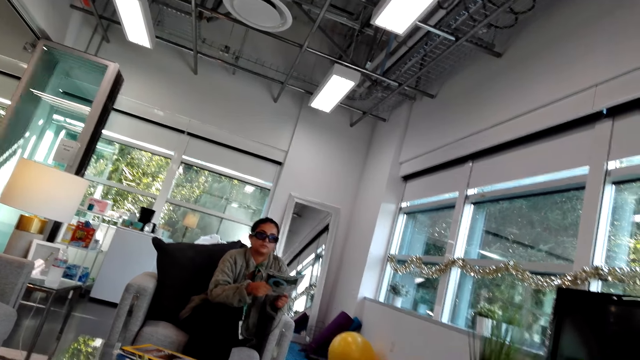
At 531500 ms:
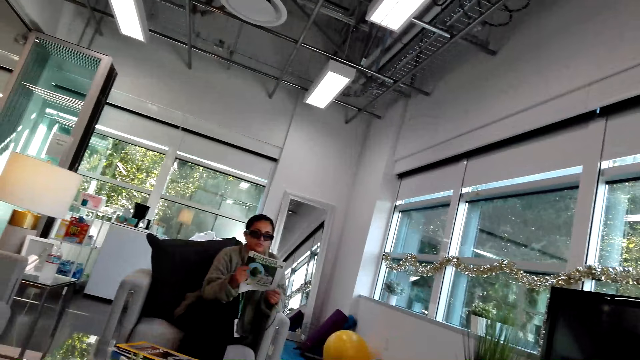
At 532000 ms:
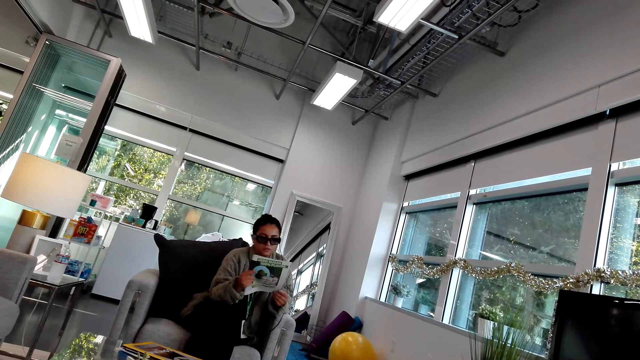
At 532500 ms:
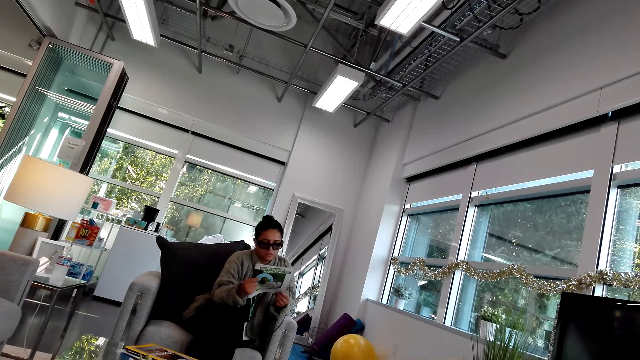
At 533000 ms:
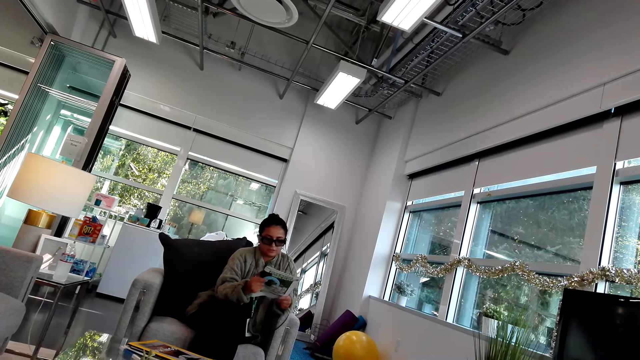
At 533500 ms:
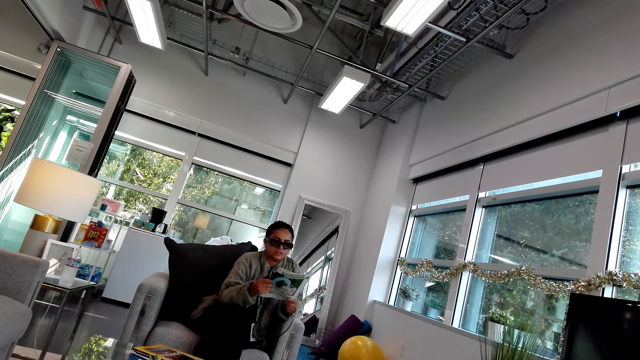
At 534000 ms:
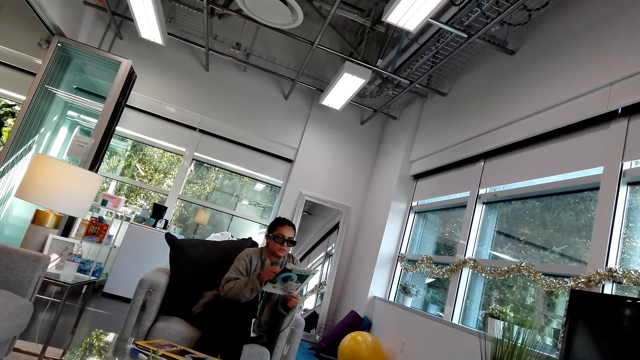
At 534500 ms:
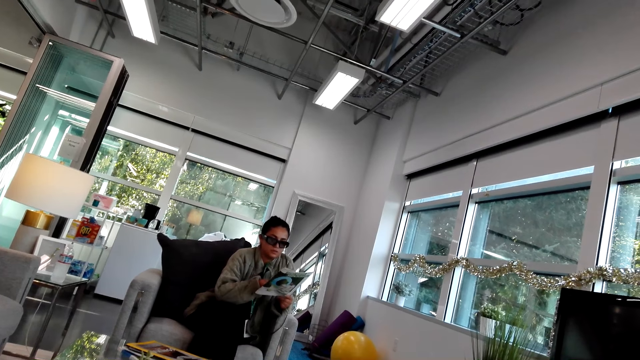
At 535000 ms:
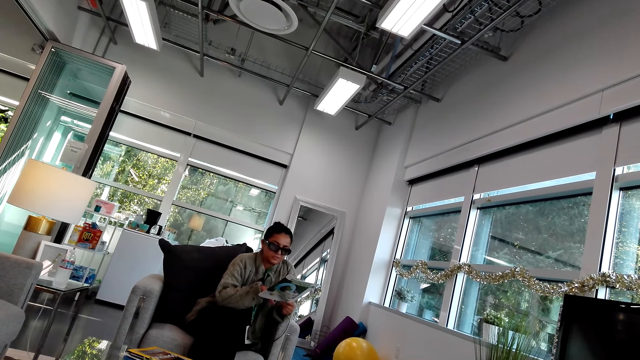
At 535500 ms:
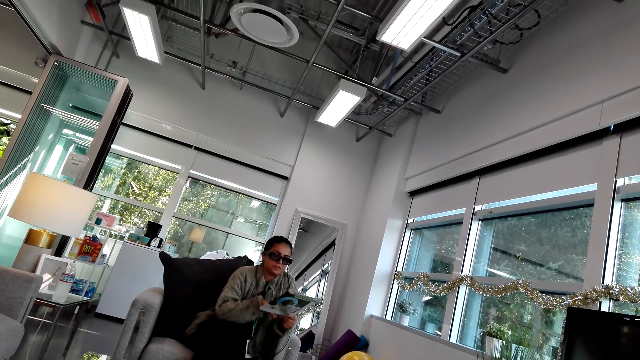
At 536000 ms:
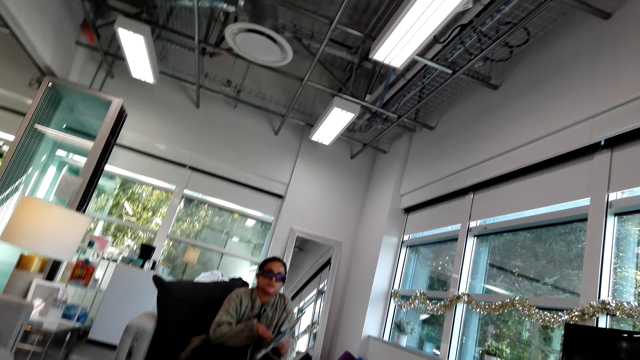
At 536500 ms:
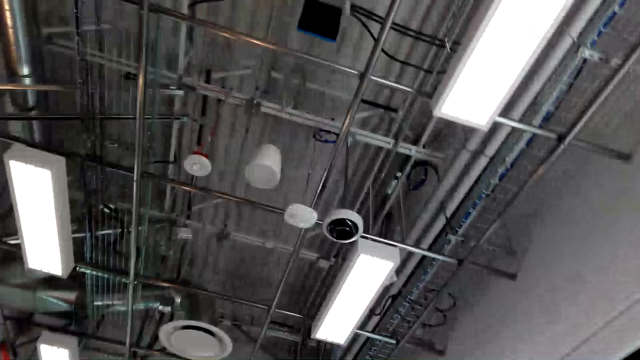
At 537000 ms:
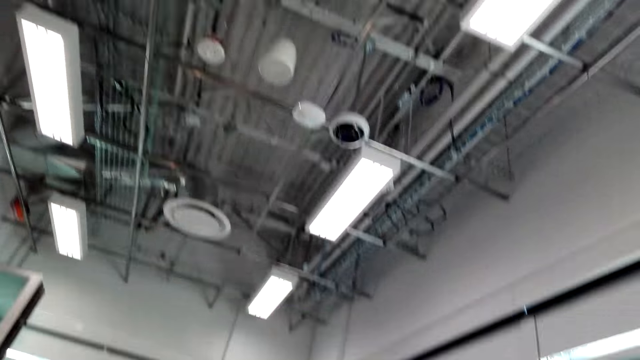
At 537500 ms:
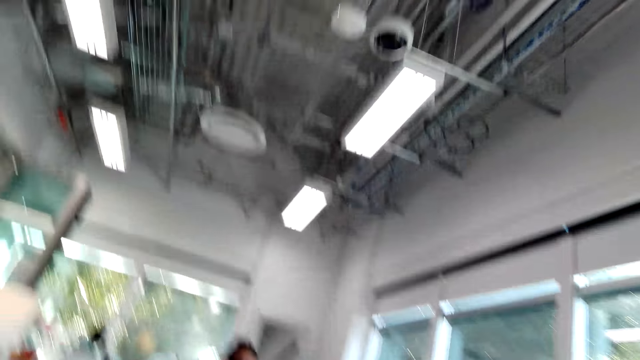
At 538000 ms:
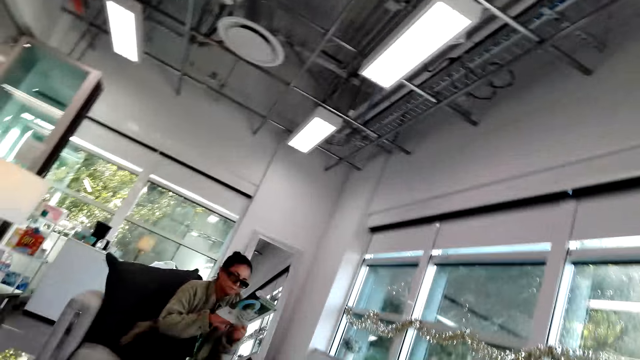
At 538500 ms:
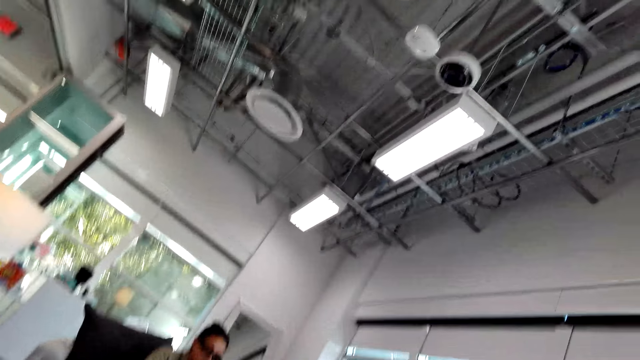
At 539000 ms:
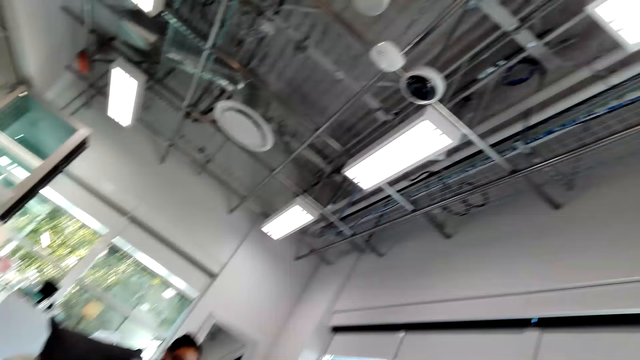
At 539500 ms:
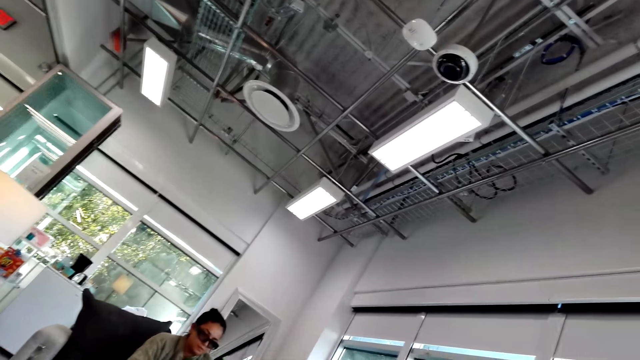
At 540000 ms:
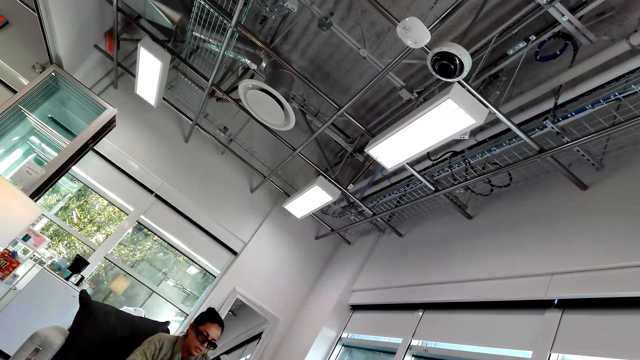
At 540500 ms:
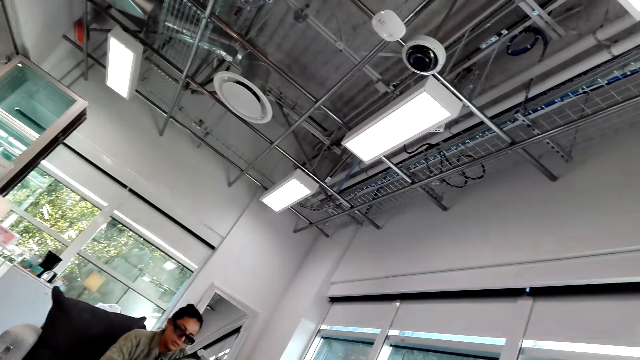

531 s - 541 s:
The woman holds the magazine with hands. She holds the magazine with a hand. The camera wearer looks at the roof.

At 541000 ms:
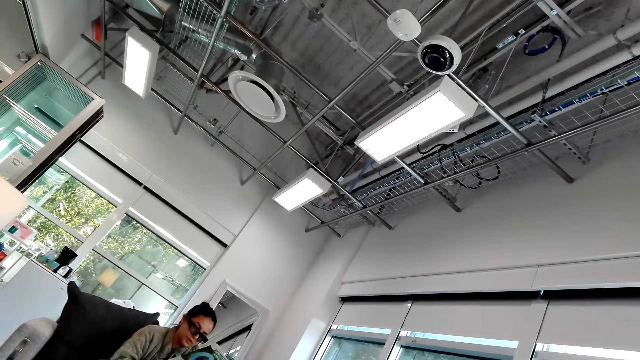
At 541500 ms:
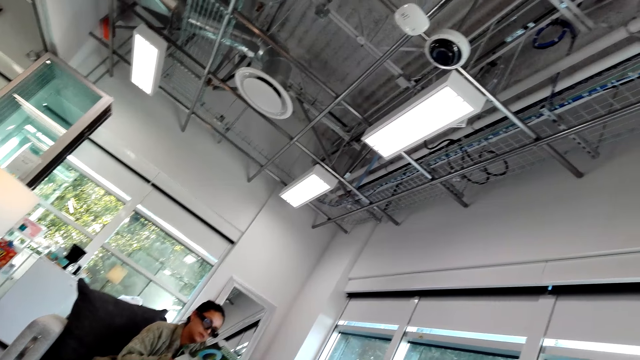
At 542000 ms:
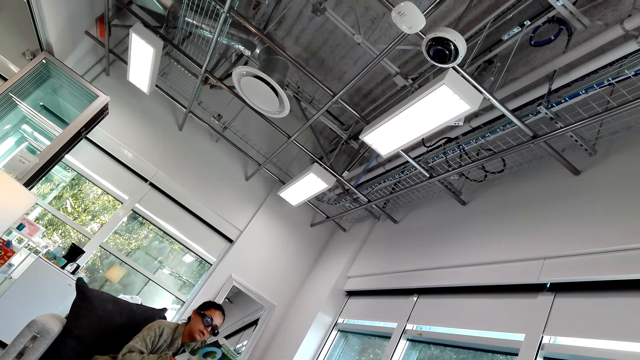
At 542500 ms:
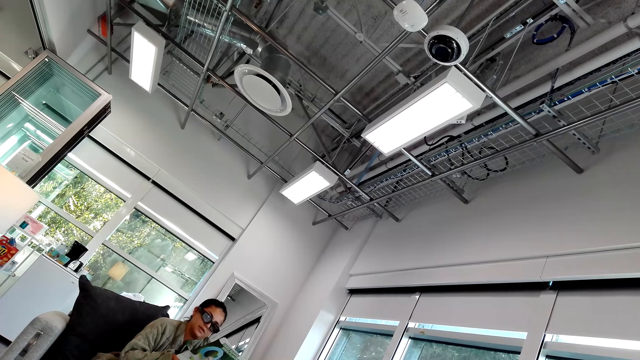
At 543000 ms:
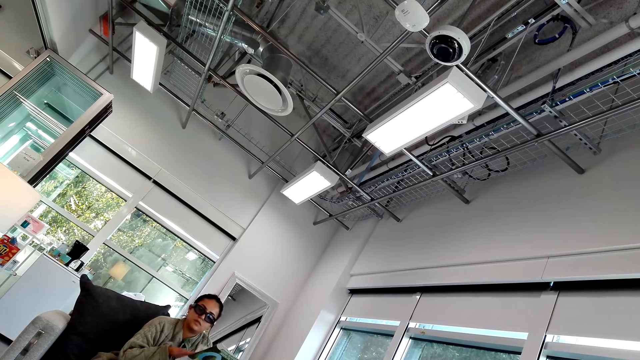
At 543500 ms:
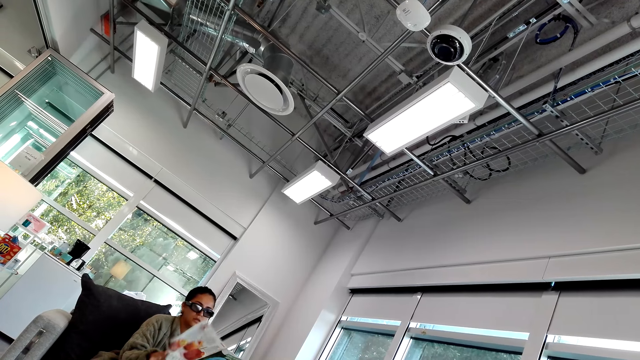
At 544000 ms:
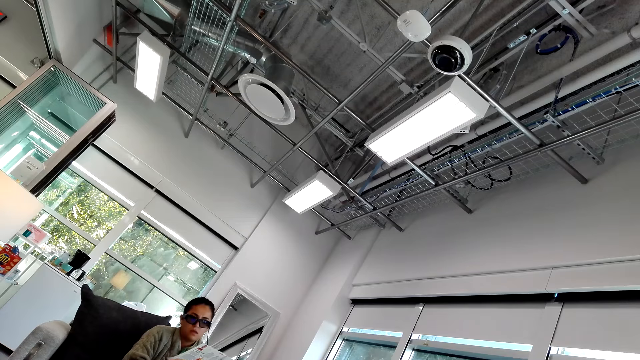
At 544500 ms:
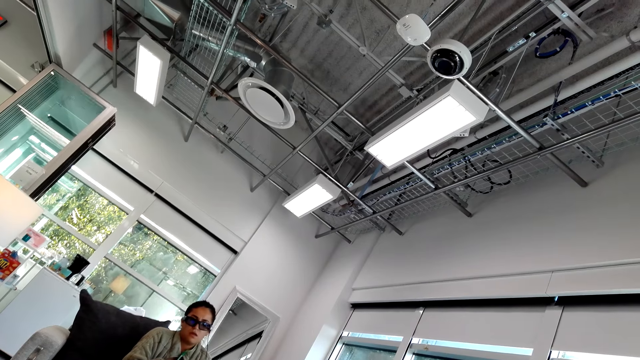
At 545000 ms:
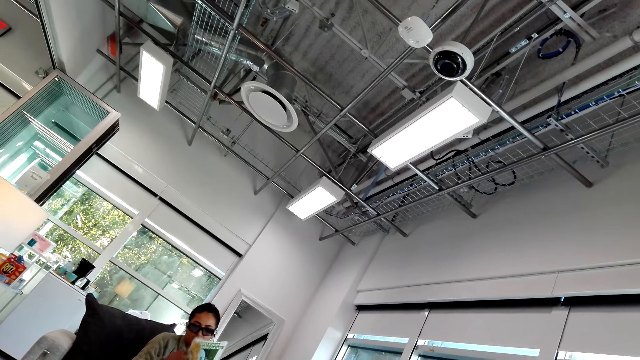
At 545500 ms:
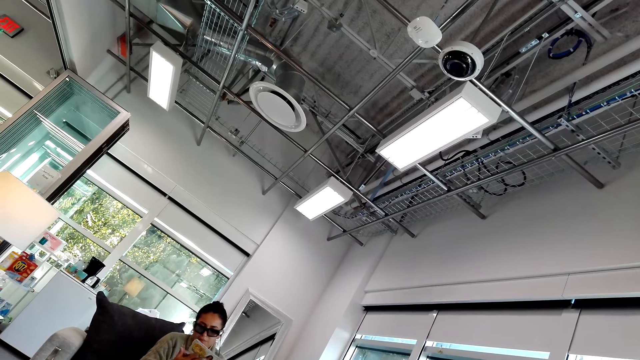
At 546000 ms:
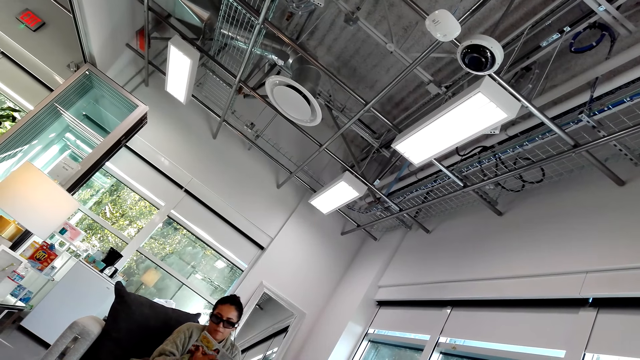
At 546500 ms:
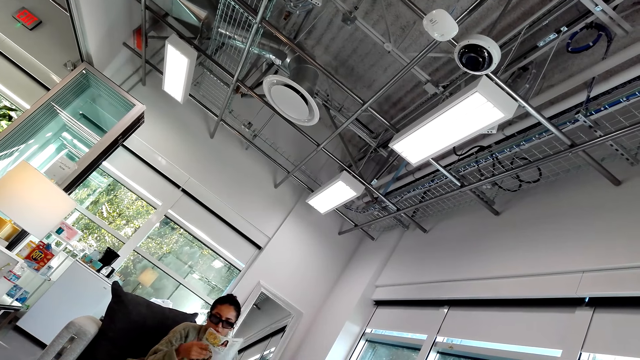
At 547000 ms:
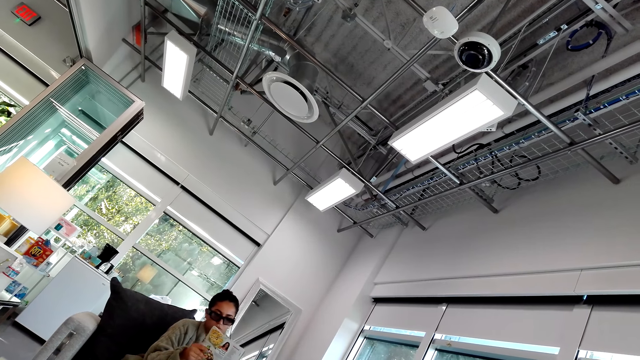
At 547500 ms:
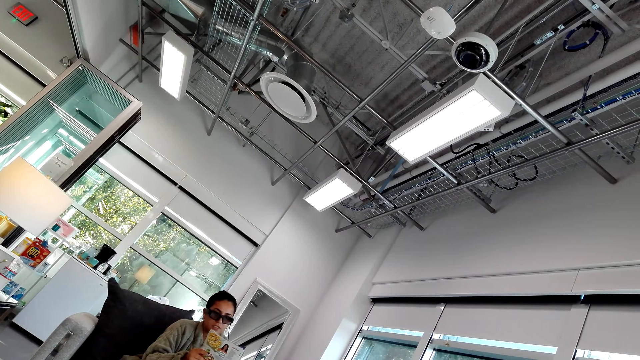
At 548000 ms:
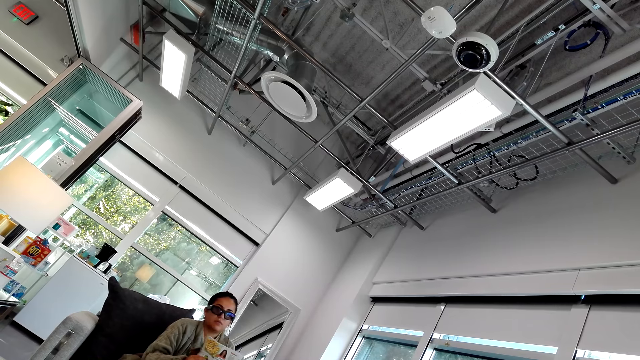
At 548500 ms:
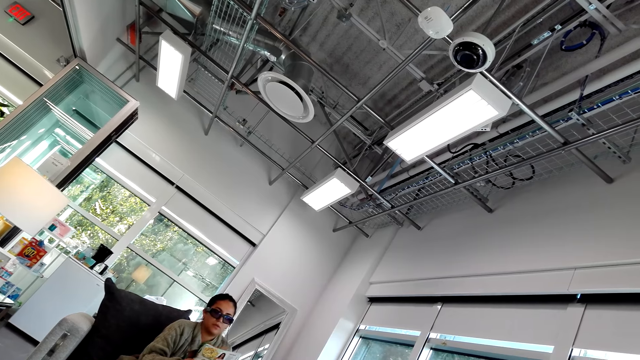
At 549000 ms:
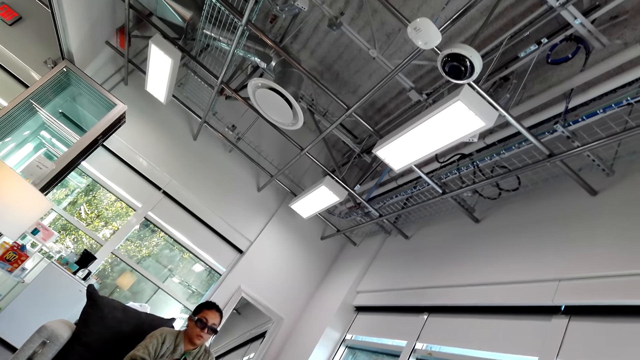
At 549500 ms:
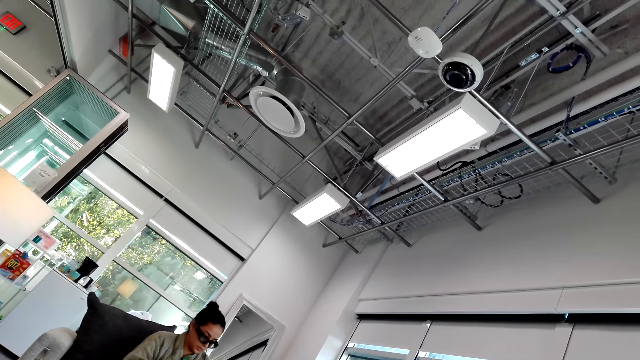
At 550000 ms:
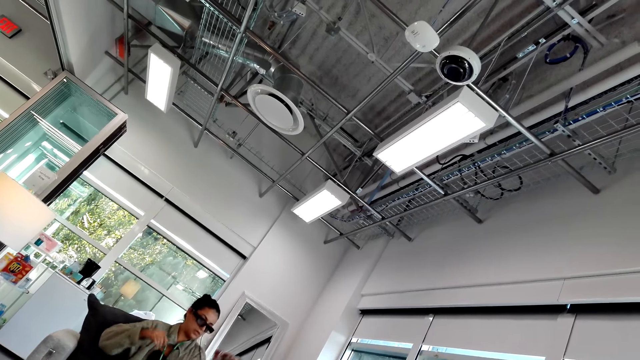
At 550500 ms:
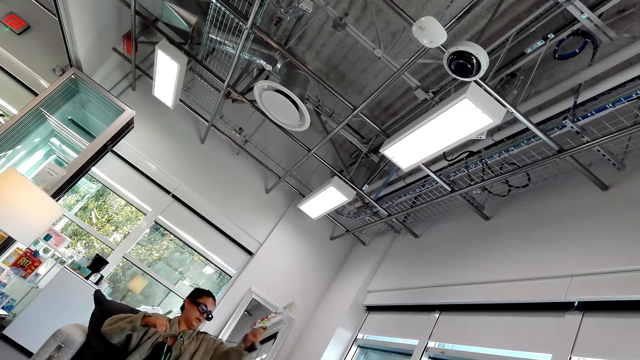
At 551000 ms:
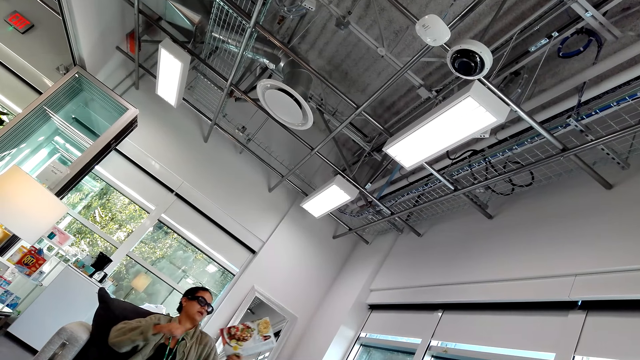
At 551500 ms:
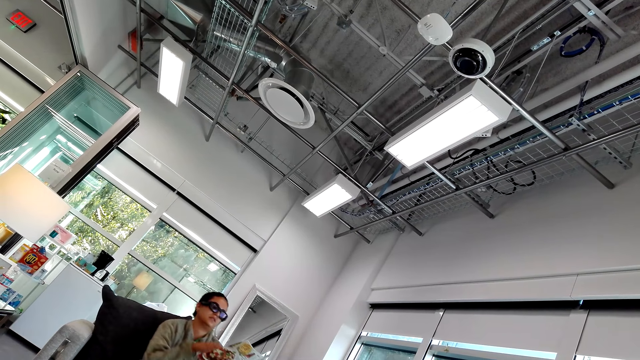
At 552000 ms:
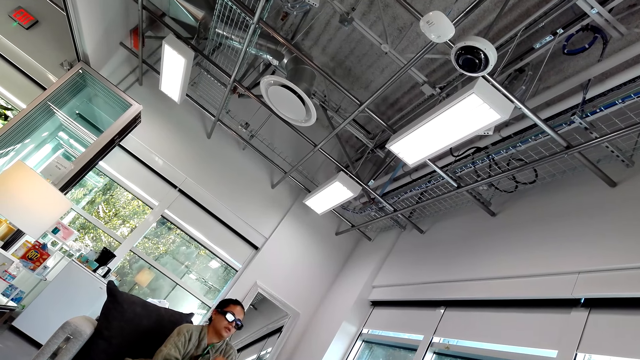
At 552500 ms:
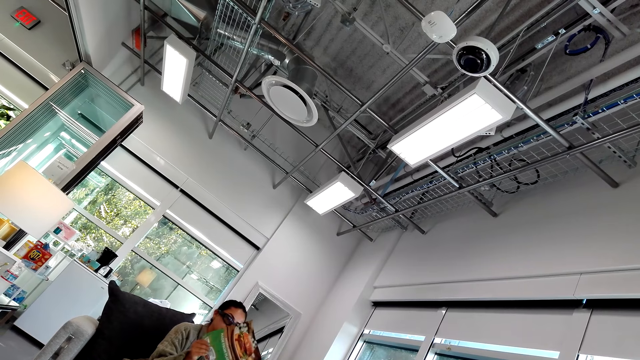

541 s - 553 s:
The woman reads the magazine. She turns a magazine page, reads the magazine and holds the magazine with a hand.
